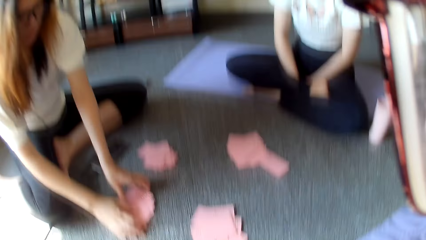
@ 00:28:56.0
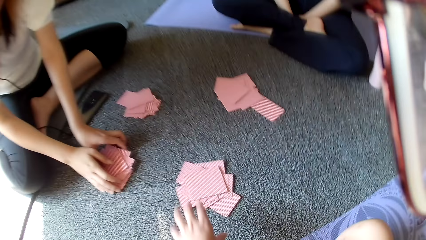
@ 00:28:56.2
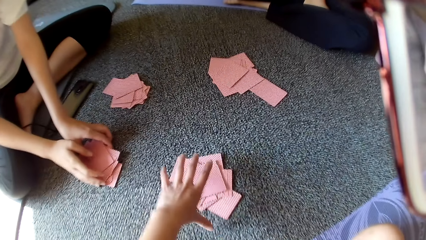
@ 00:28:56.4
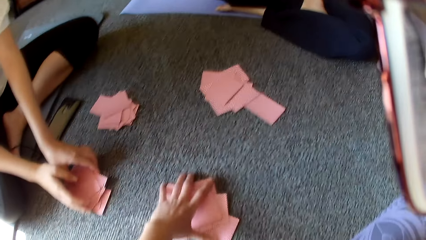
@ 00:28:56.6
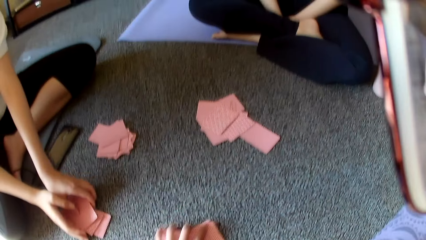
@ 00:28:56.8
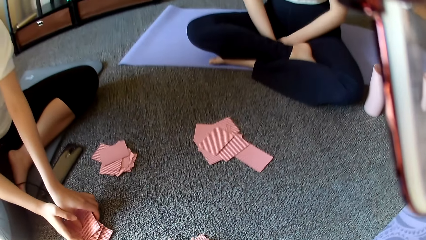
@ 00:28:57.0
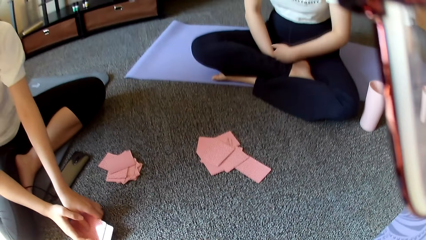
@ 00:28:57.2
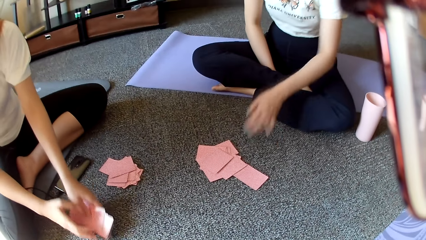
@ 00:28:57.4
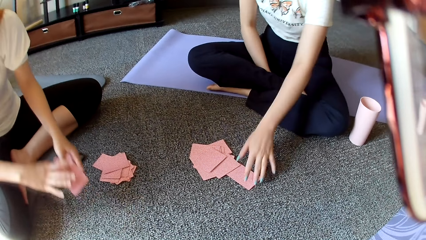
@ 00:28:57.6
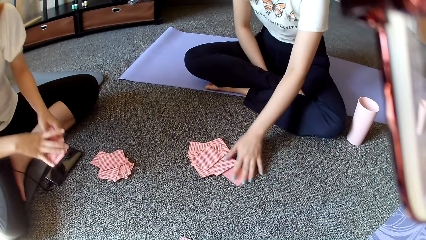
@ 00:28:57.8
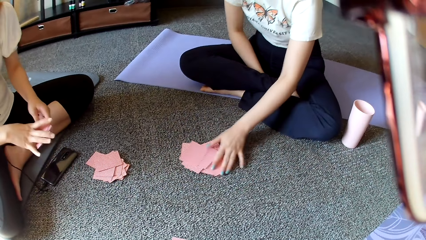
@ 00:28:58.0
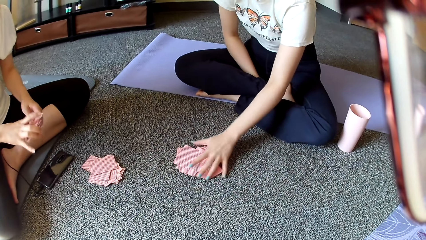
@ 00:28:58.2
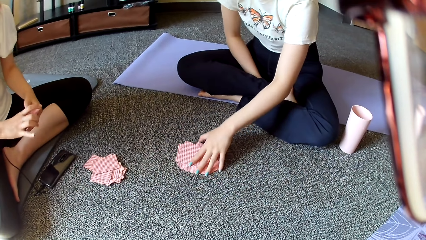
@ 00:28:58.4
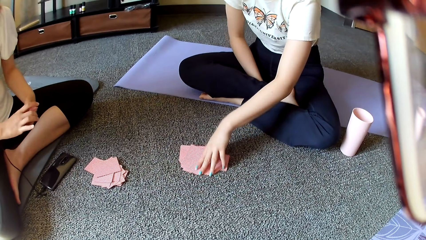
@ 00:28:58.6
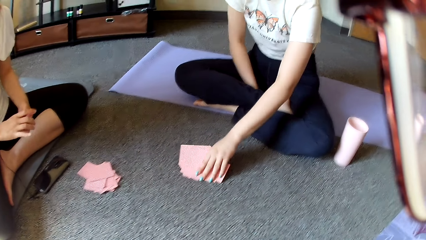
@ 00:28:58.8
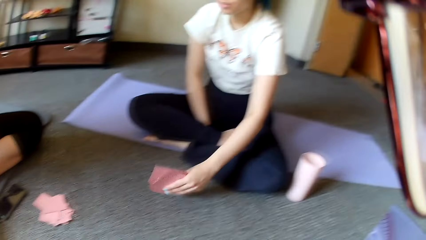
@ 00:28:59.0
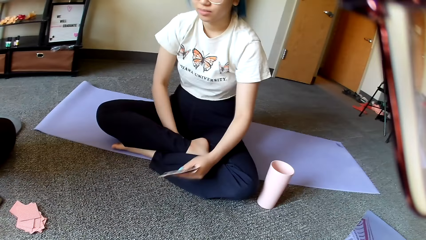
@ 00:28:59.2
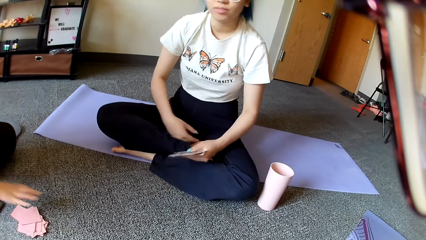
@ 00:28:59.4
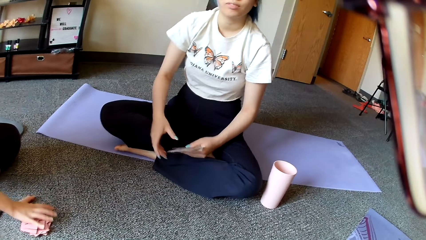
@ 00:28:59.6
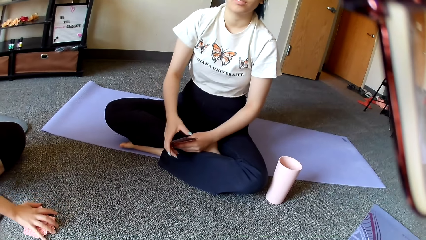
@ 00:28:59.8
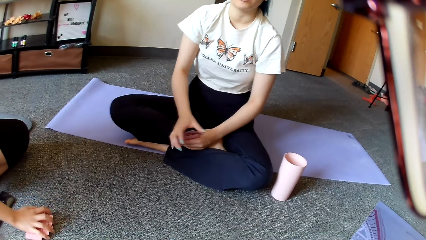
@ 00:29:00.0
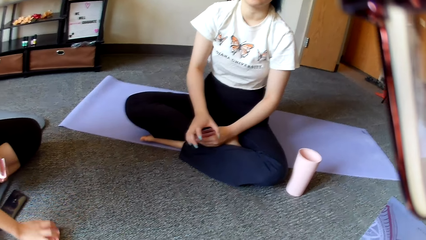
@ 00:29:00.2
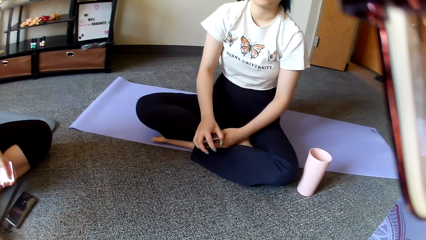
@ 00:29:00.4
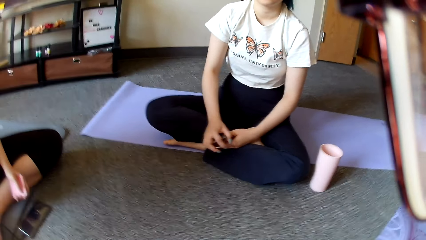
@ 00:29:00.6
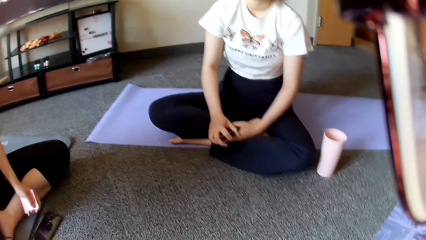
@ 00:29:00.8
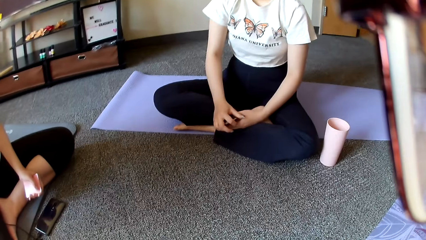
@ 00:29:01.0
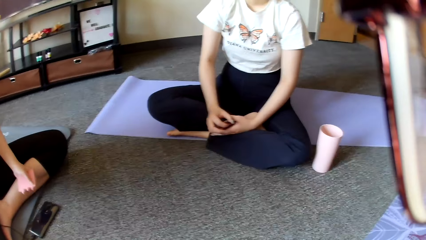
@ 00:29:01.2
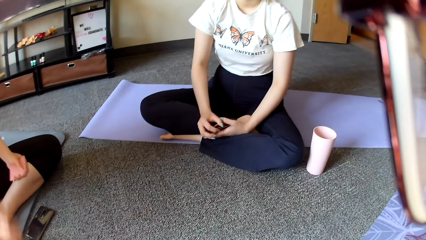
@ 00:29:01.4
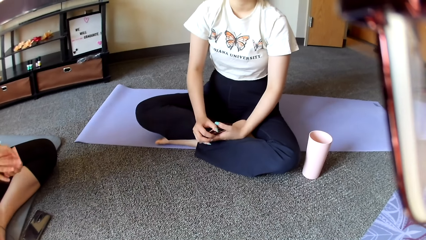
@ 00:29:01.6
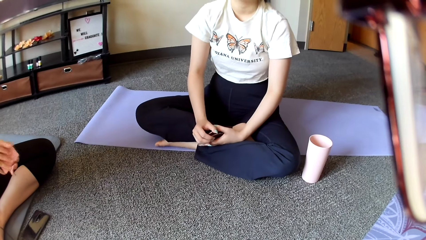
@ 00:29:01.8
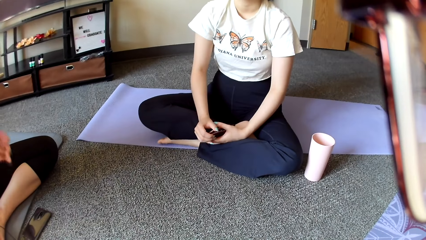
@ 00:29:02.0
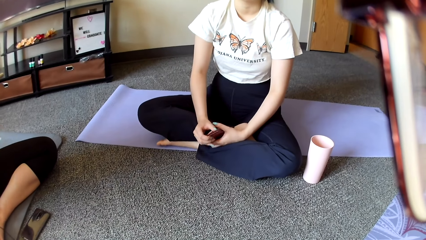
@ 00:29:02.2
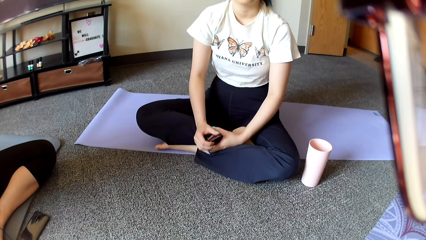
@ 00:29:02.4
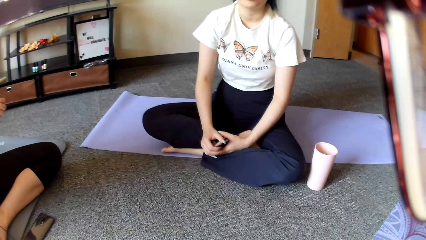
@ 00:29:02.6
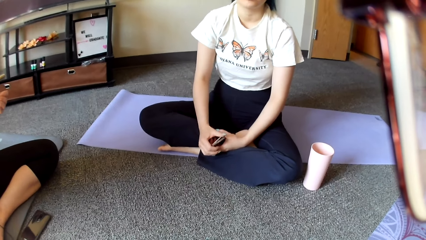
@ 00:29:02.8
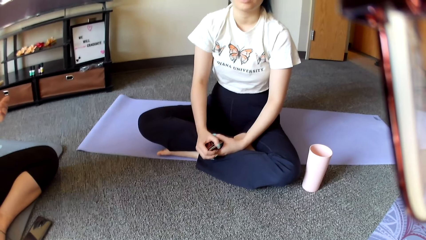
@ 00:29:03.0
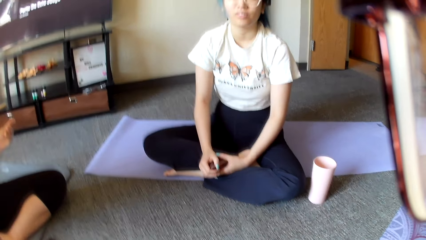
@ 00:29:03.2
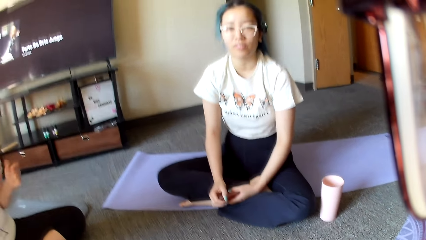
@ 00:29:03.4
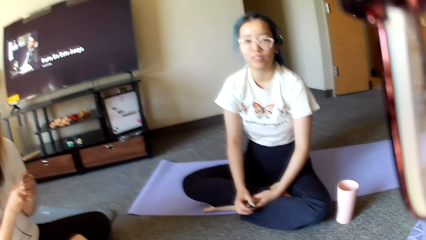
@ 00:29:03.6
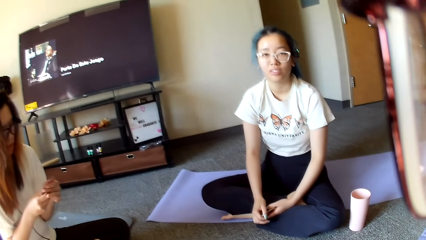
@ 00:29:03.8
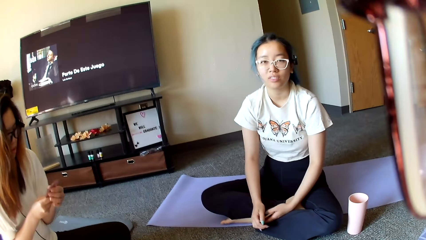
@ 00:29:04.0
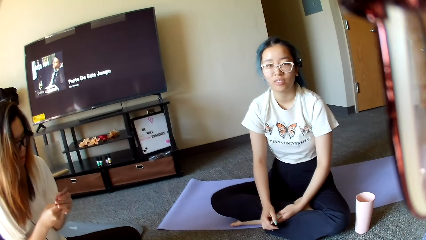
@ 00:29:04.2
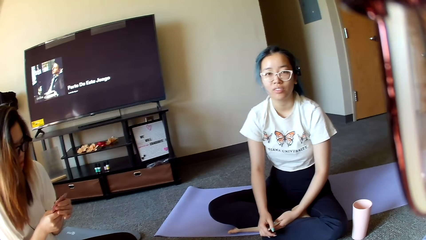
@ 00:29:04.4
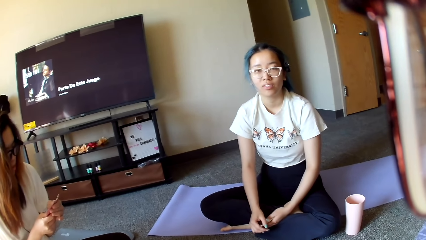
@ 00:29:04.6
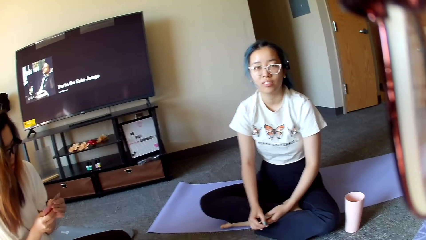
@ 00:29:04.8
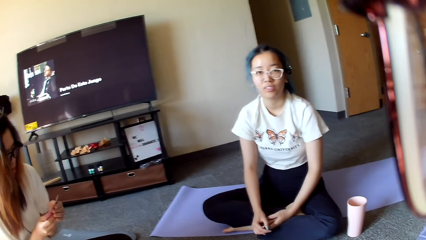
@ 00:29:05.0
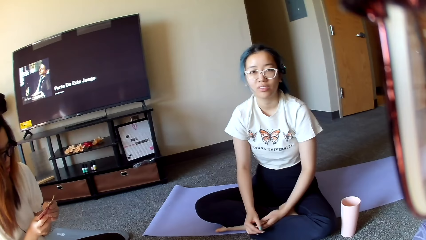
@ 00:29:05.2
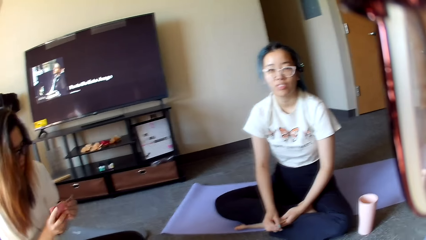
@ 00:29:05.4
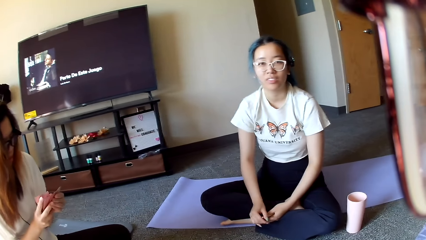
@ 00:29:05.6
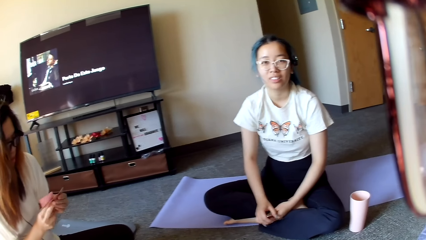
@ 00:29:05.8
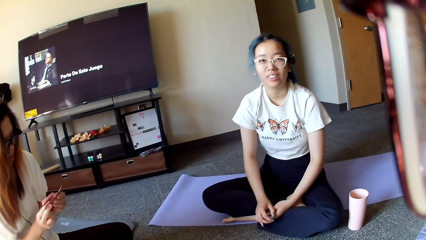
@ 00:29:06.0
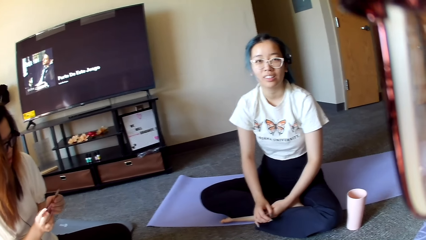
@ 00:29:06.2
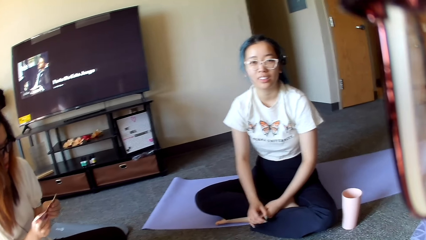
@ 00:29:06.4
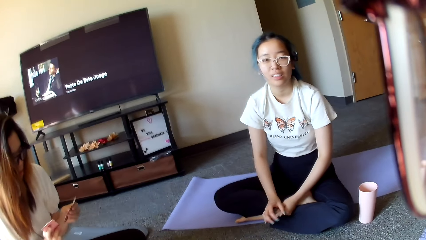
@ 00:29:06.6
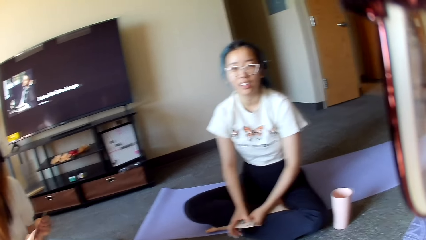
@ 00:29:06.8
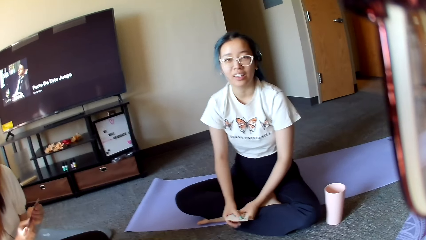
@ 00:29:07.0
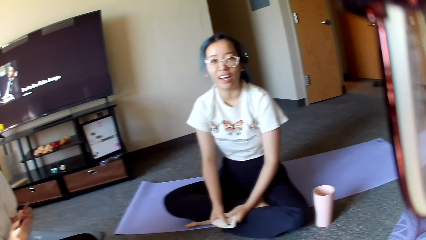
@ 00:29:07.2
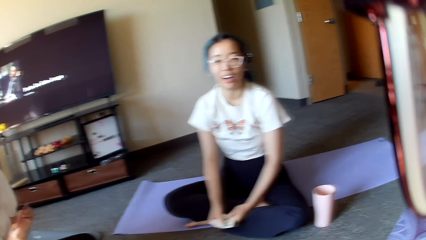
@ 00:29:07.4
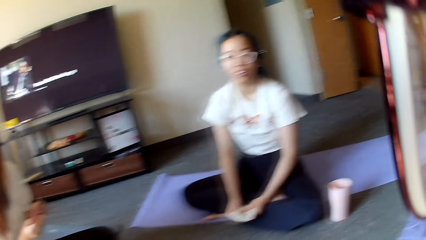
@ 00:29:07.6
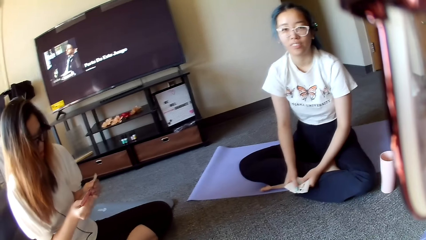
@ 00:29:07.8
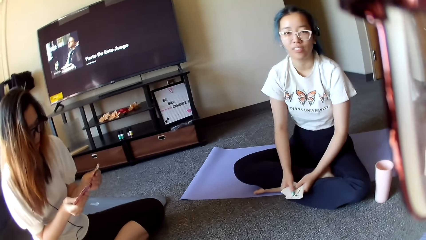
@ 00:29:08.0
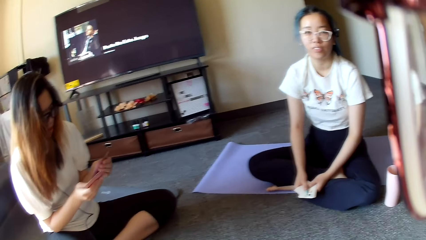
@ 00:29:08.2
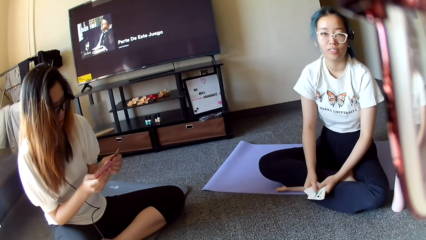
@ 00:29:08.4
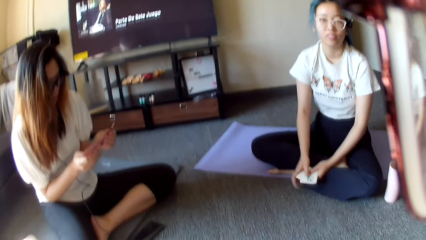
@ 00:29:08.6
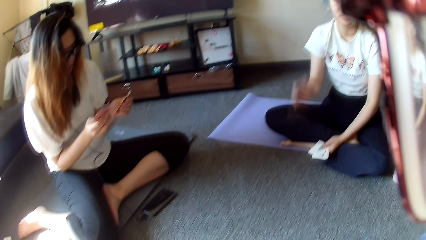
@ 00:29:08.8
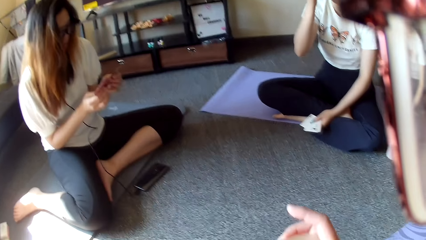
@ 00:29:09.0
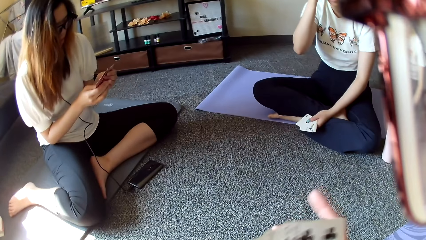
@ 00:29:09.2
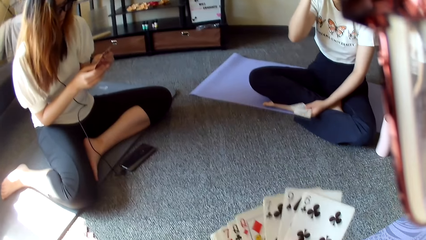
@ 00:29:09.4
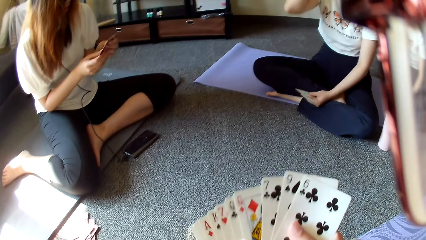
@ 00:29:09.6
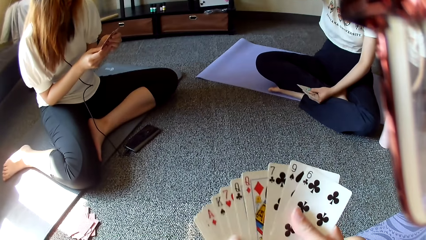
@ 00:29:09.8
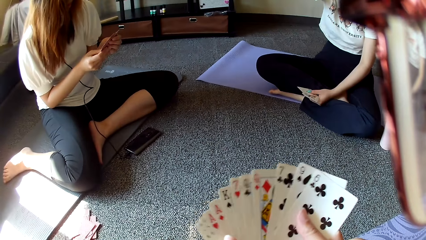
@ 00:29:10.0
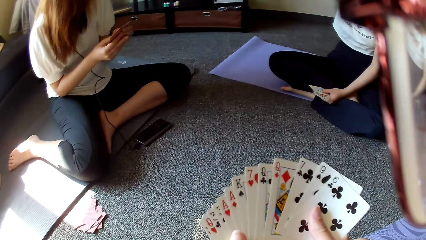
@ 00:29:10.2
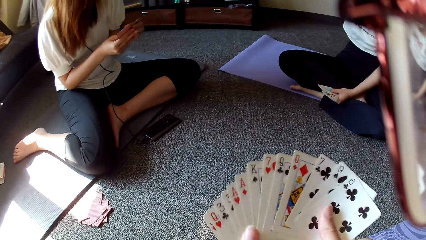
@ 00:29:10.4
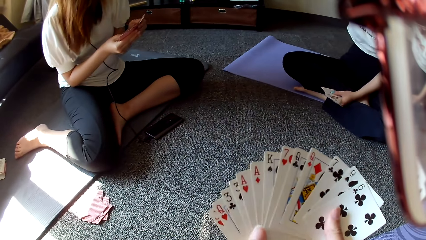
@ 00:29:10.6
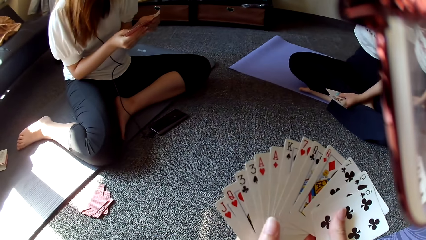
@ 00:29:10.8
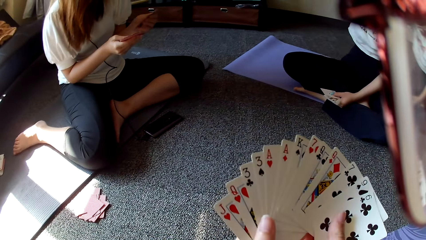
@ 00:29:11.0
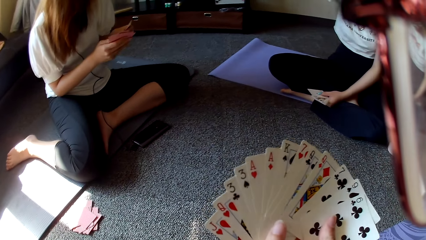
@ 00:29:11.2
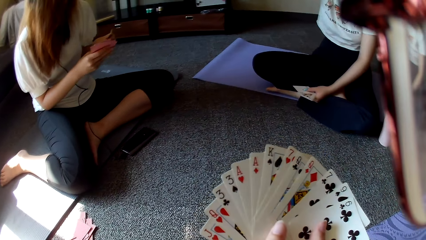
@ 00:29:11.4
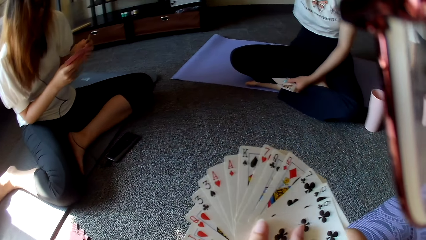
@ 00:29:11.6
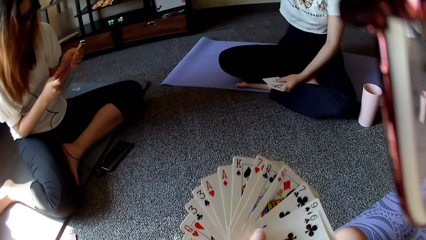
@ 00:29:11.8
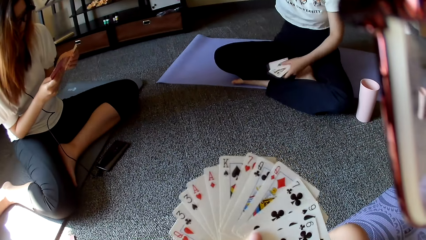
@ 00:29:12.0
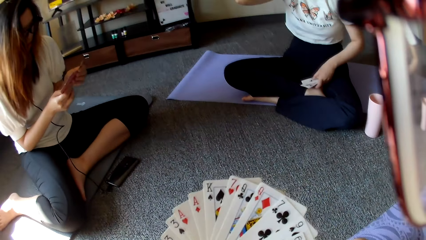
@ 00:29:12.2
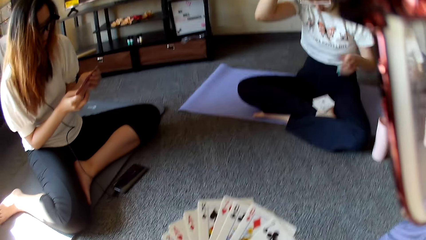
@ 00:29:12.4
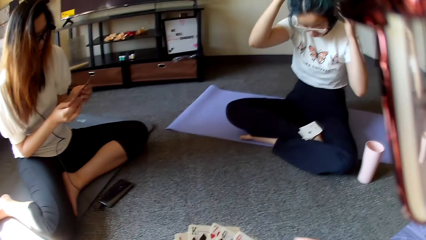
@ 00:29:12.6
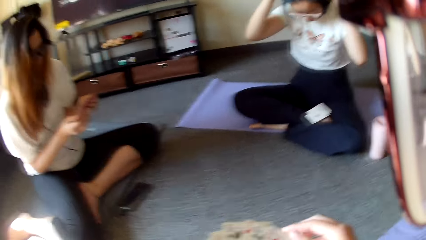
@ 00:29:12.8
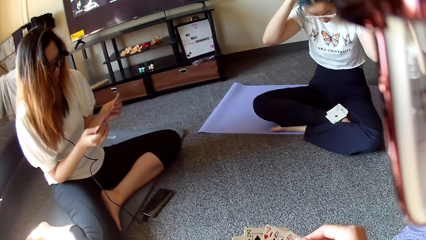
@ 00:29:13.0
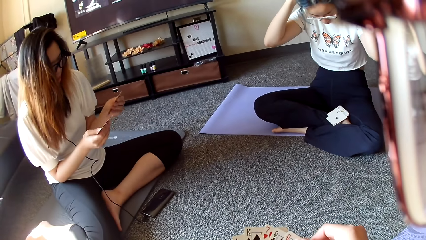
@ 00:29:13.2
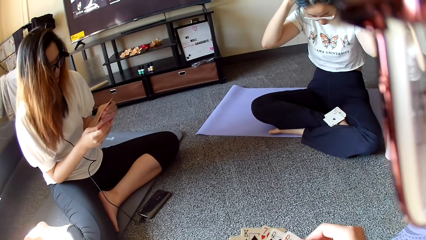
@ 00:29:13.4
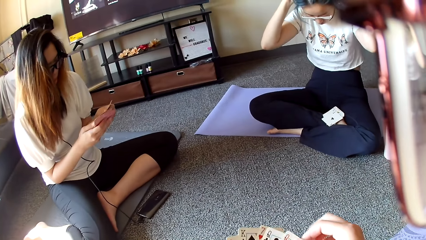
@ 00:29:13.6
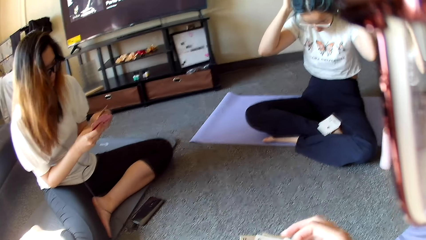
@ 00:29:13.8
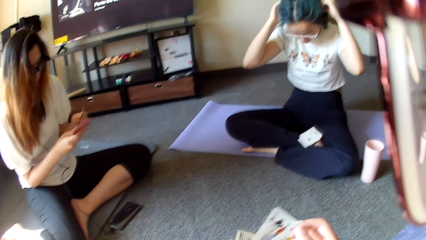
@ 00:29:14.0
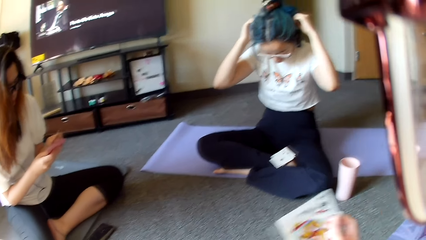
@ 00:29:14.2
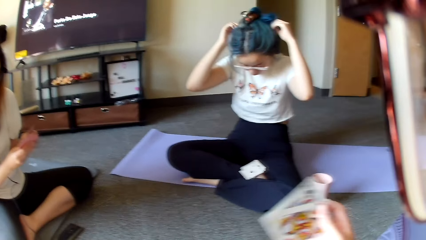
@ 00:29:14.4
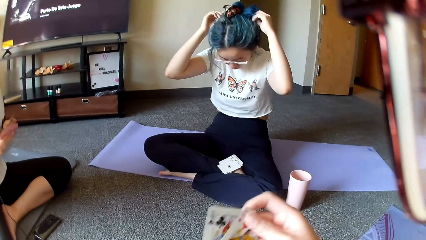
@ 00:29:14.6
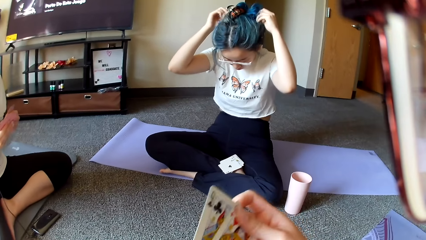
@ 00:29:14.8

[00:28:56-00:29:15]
A woman collects a card. The camera wearer picks up the cards. Another woman holds the cards. The other woman picks up the cards. The first woman selects the cards. The camera wearer looks around. The first woman shuffles the cards. The other woman holds the headphones. The camera wearer arranges the cards. They select the cards. The first woman selects the cards. The other woman drops the cards on the laps and adjusts the headphones.
